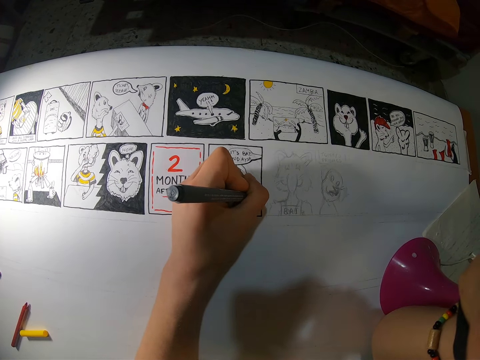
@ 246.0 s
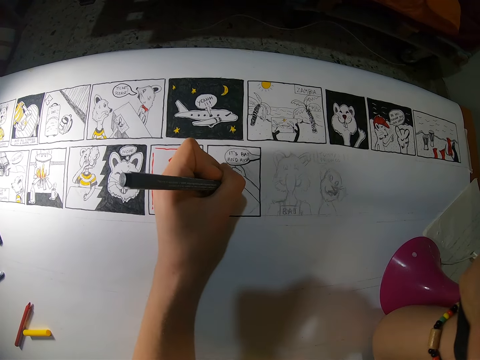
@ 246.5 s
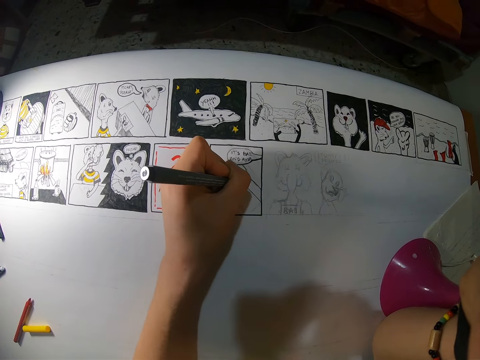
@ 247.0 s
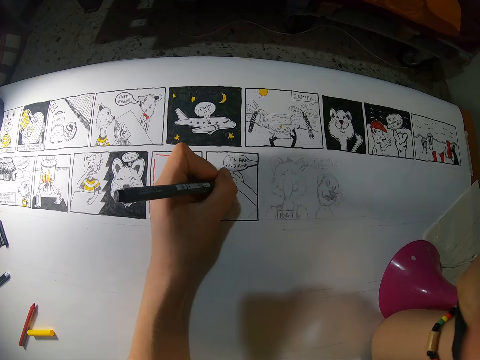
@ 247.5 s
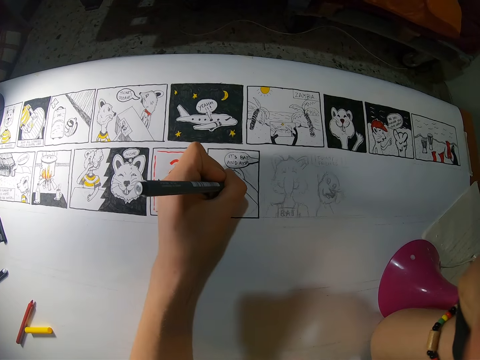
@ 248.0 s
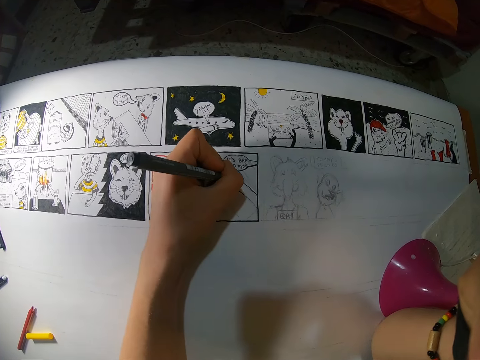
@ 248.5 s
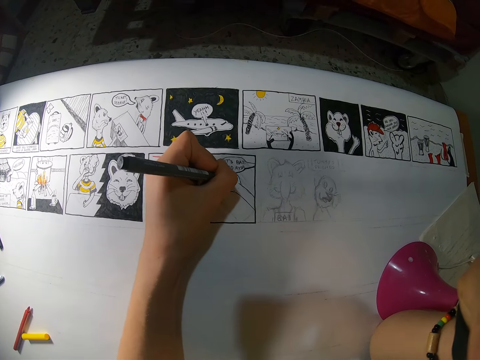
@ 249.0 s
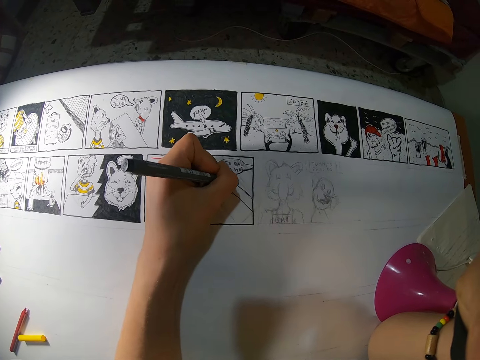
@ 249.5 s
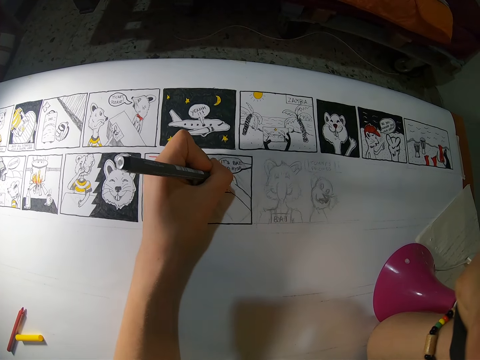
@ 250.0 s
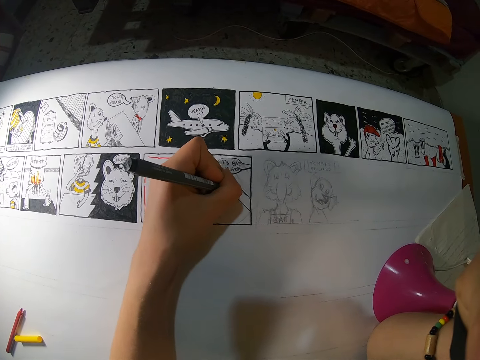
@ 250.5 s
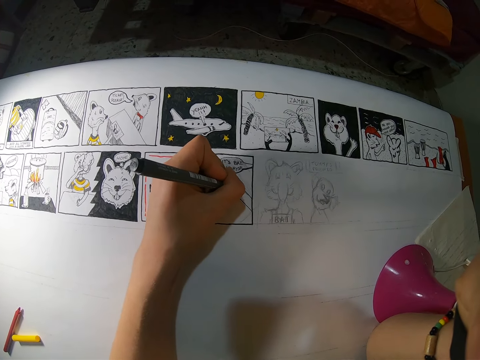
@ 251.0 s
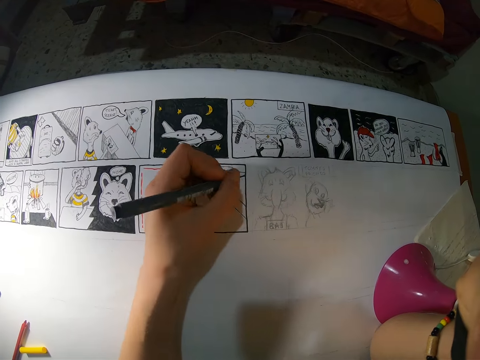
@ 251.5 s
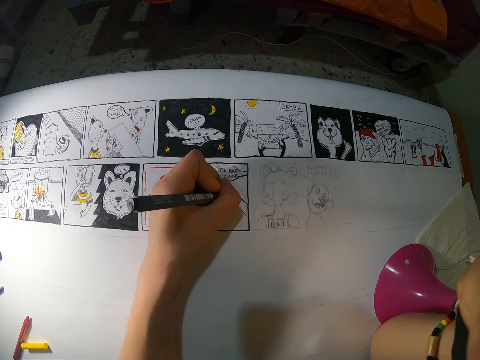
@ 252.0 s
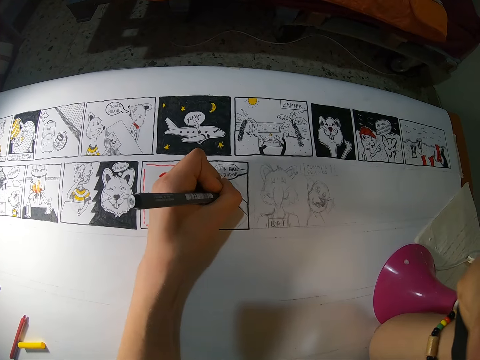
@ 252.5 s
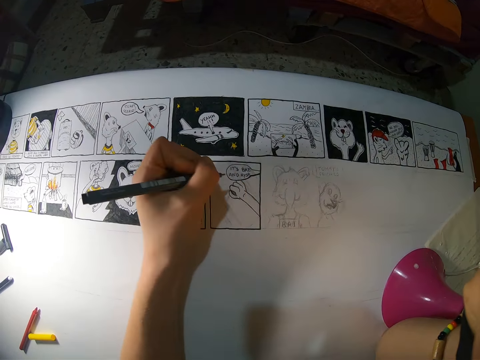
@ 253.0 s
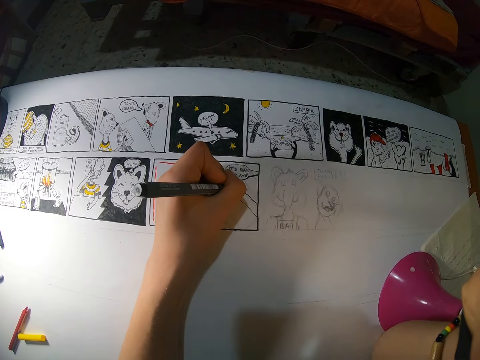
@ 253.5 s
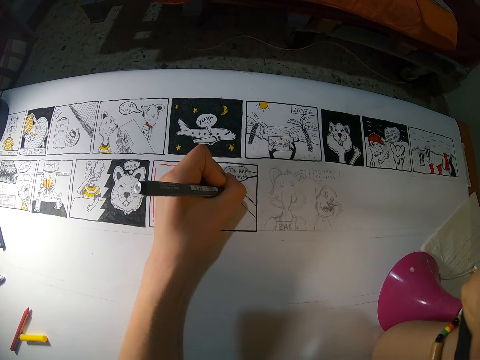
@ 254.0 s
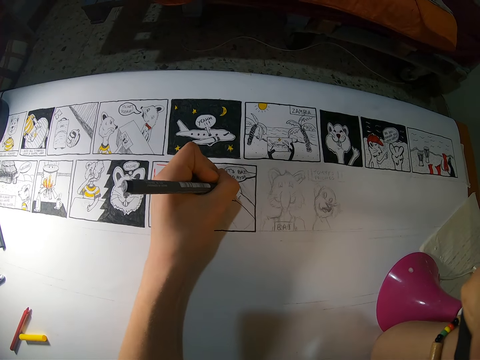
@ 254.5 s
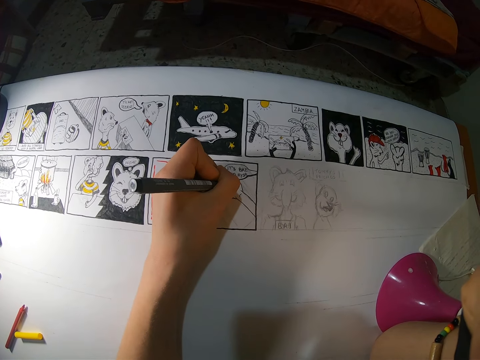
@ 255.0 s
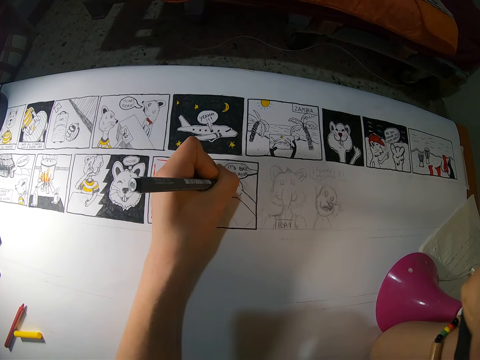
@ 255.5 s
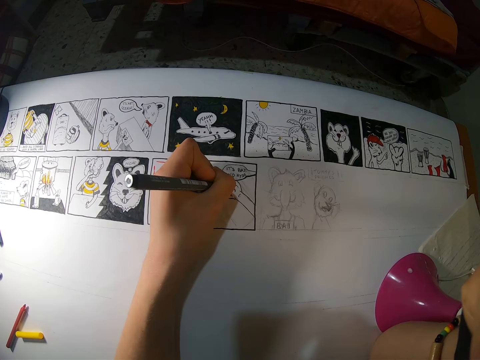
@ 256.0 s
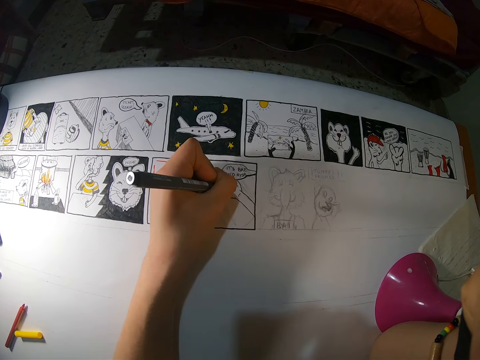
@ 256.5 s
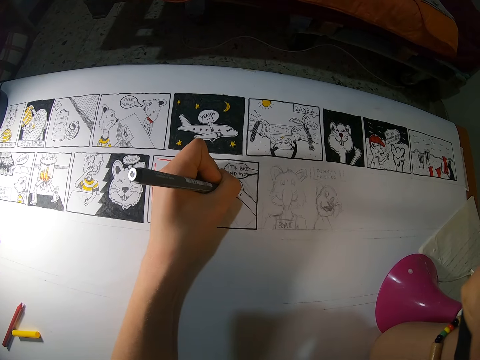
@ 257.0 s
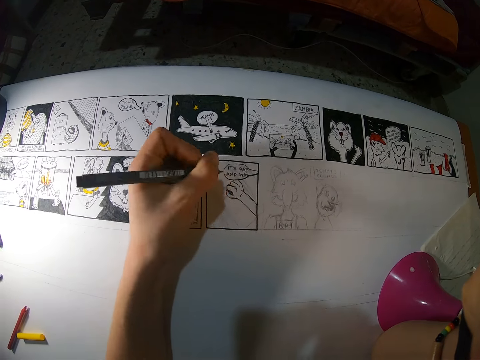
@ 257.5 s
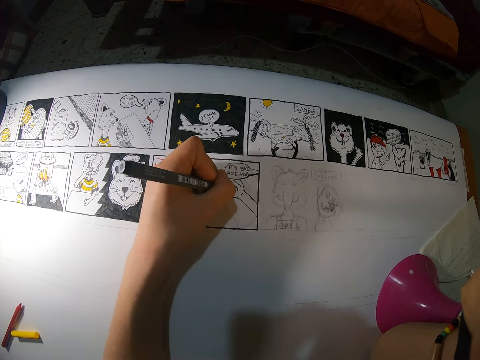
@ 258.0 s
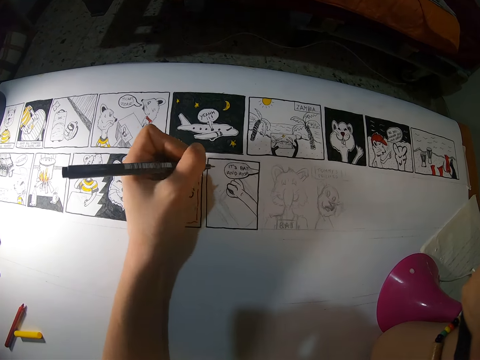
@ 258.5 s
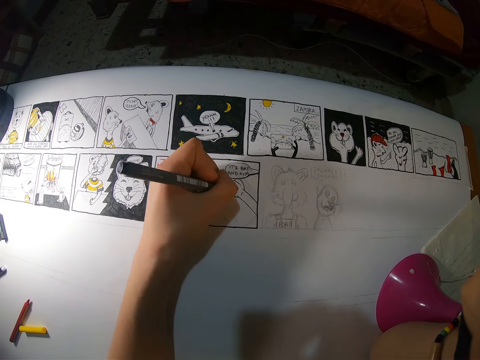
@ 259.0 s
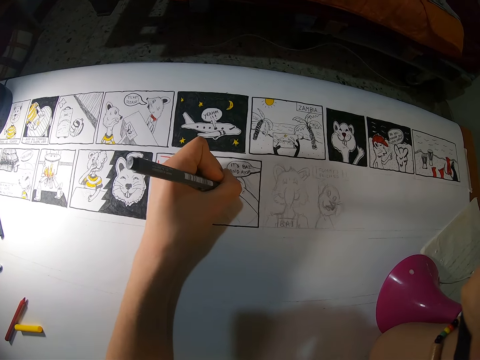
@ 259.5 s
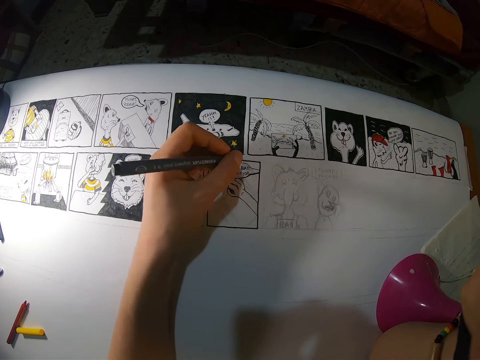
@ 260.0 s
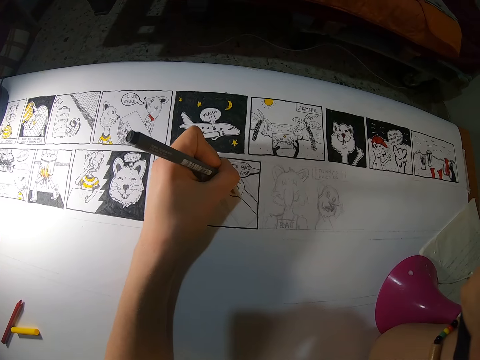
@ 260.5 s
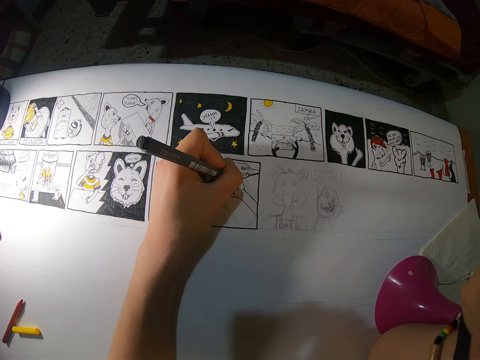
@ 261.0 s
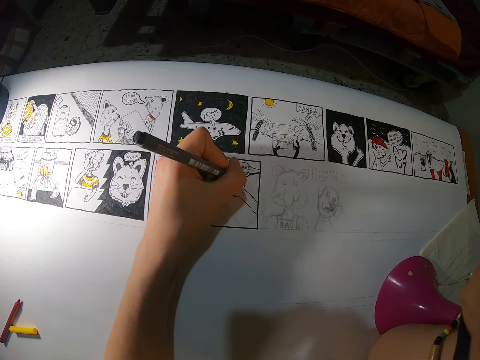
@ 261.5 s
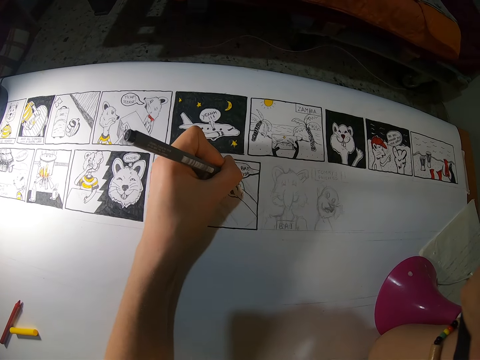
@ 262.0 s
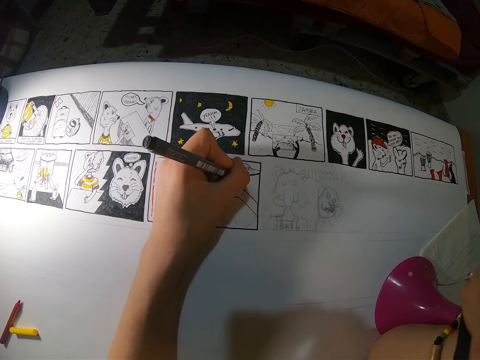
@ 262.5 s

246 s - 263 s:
The camera wearer draws on a board repeatedly. They move a hand. They draw on the board. They move the hand. They draw on the board. They move the hand away. They adjust a pen. They draw on the board. They move the hand. They draw on the board. They move the hand. They draw on the board.

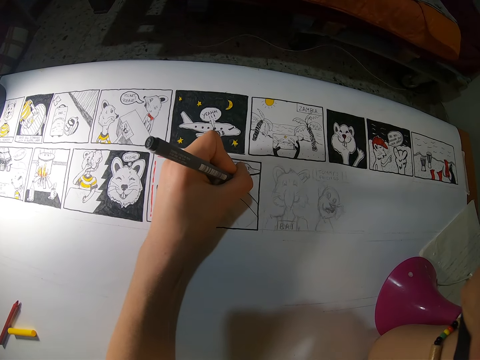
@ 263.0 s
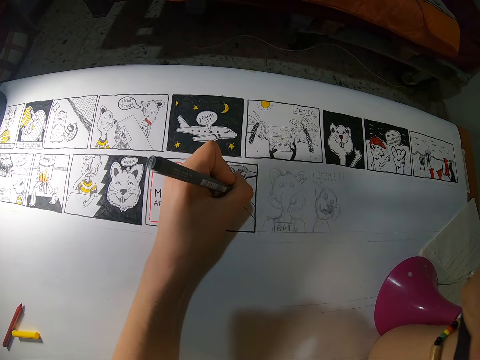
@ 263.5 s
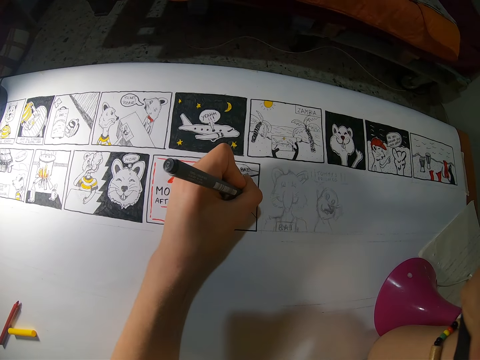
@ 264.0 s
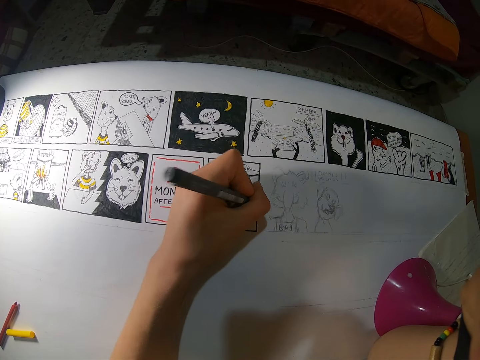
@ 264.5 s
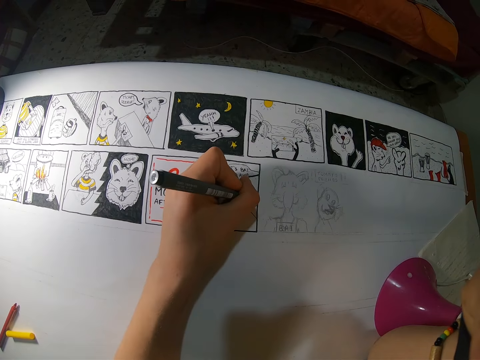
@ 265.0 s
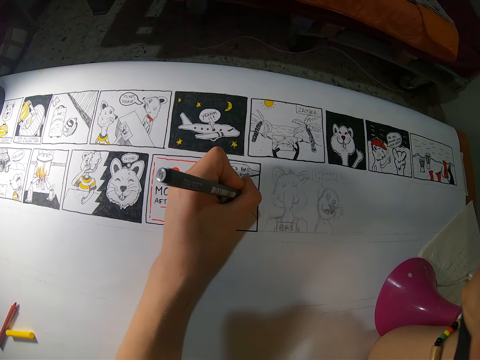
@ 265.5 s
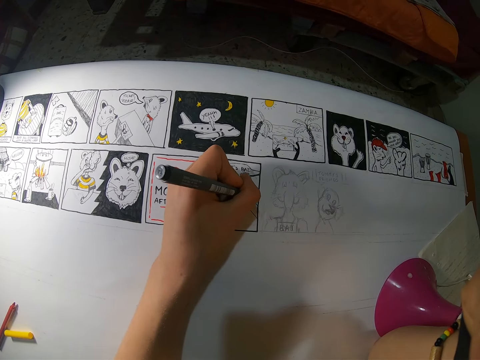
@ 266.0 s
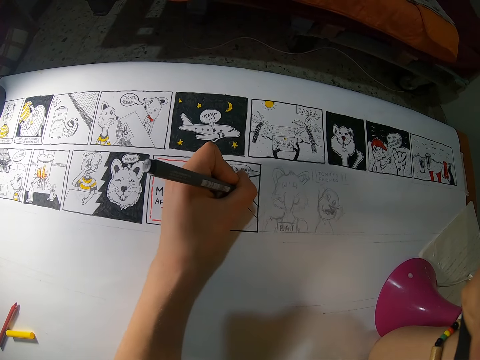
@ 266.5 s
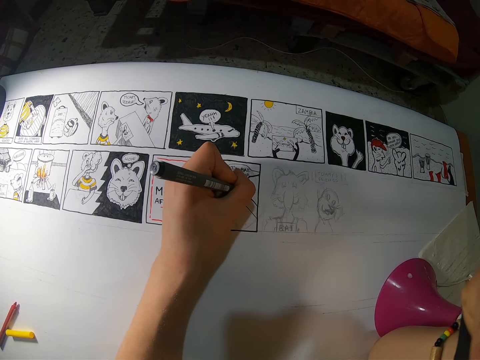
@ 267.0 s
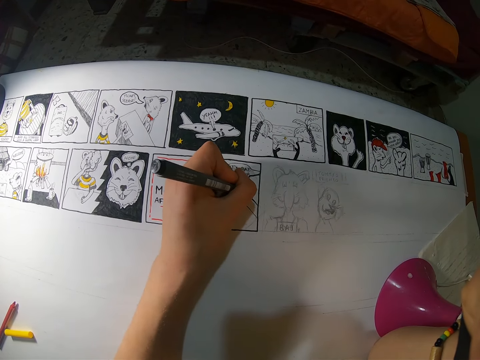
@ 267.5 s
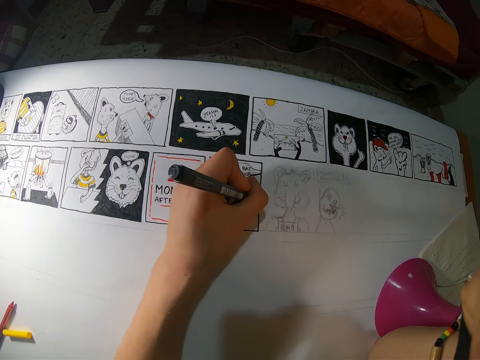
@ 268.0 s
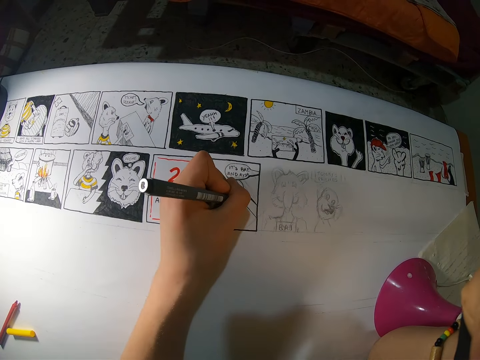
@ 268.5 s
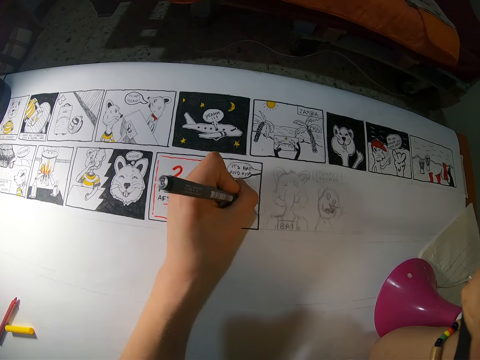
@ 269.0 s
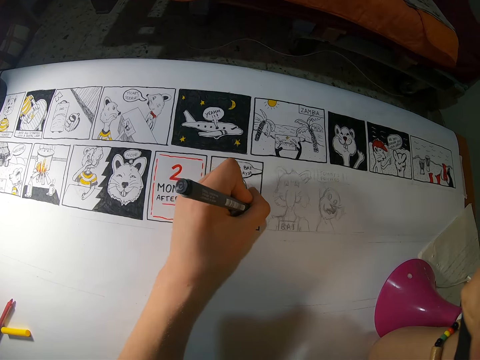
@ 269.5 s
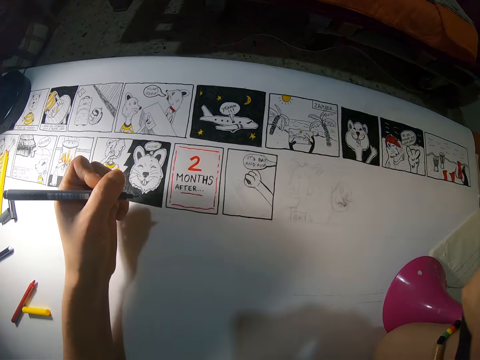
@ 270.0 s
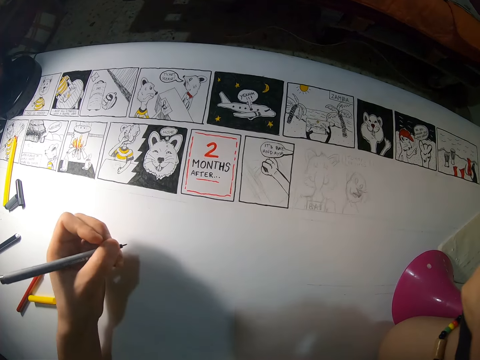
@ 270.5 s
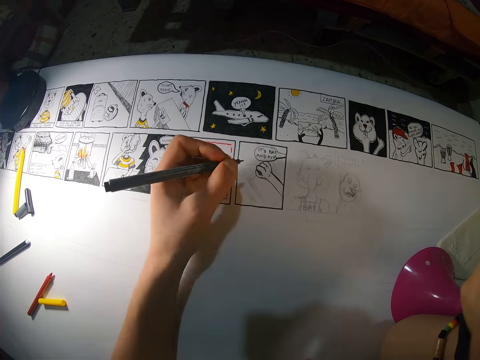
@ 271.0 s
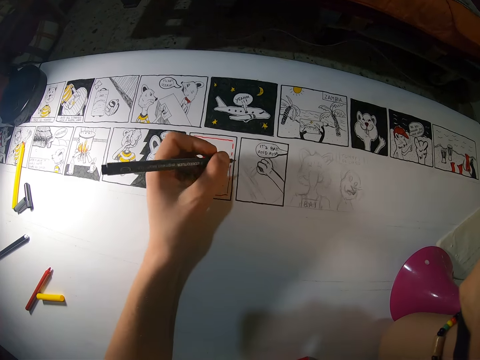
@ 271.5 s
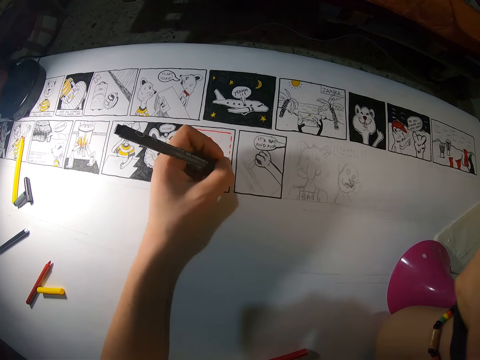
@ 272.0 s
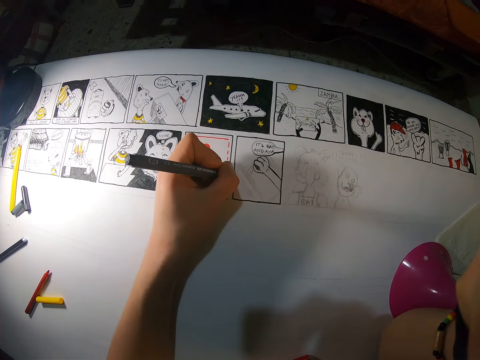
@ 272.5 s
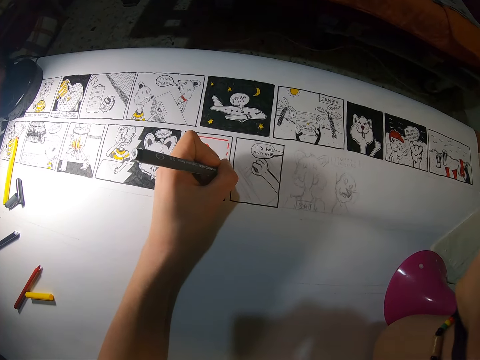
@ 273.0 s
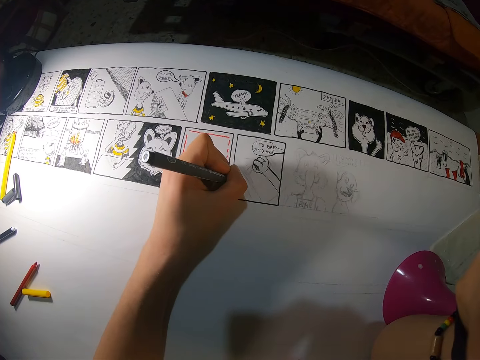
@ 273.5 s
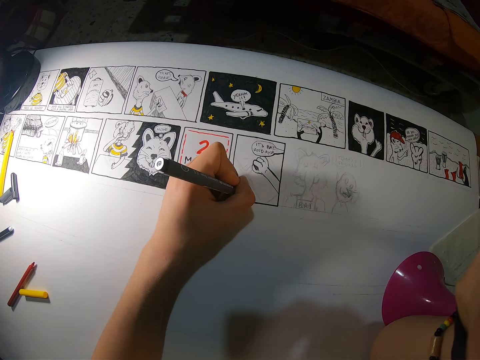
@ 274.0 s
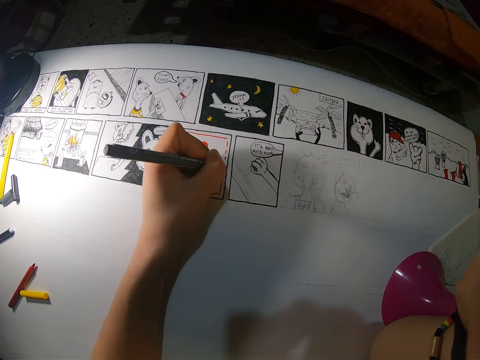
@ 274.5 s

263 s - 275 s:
The camera wearer draws on a board. He moves a hand away. He draws on the board. He moves the left hand. He draws on the board. He moves the hand away. He moves the left hand. He draws on the canvas with the black paint pen in his left hand.
